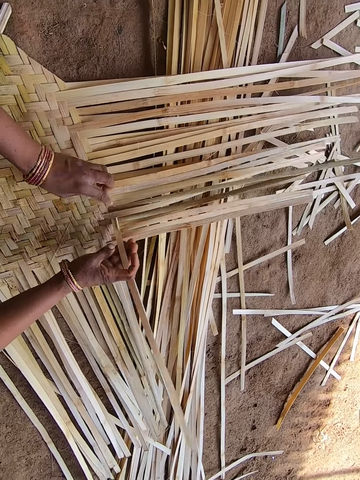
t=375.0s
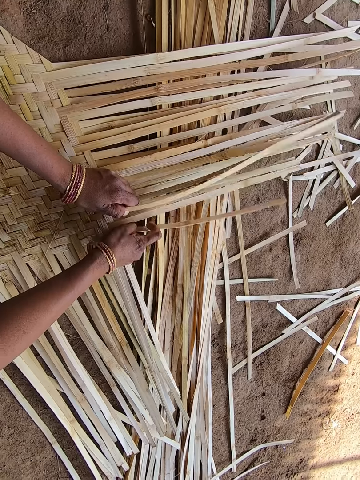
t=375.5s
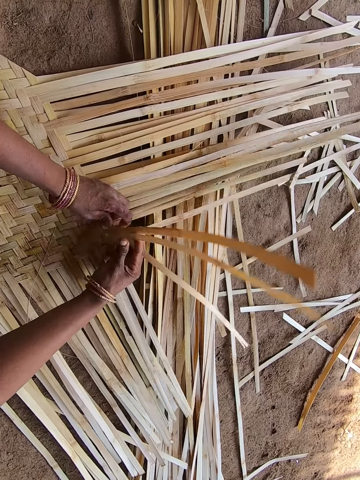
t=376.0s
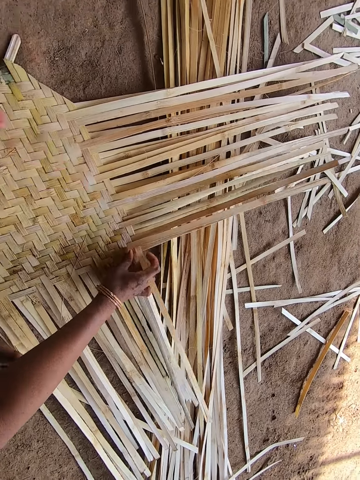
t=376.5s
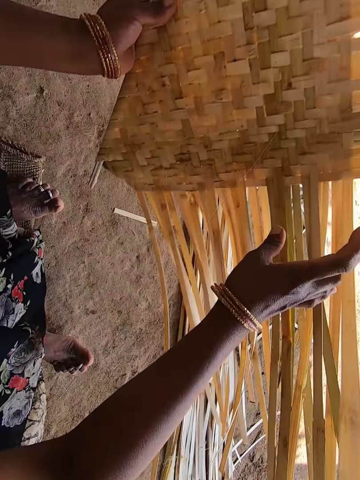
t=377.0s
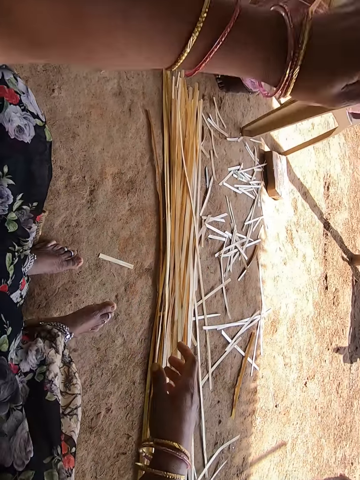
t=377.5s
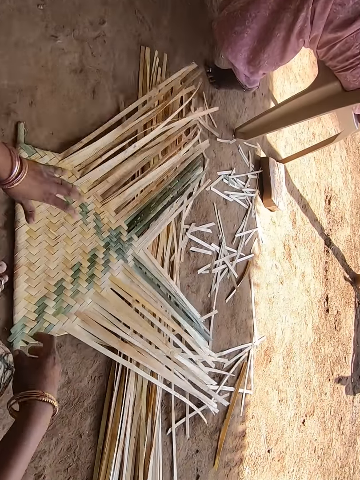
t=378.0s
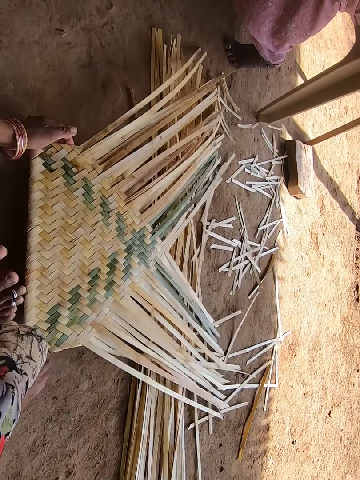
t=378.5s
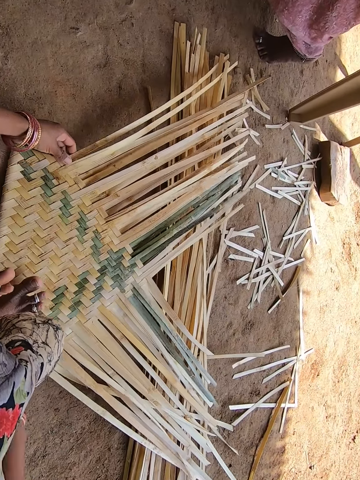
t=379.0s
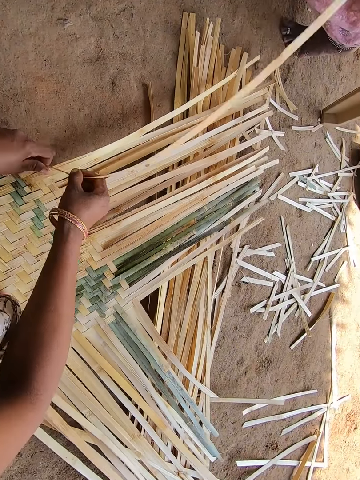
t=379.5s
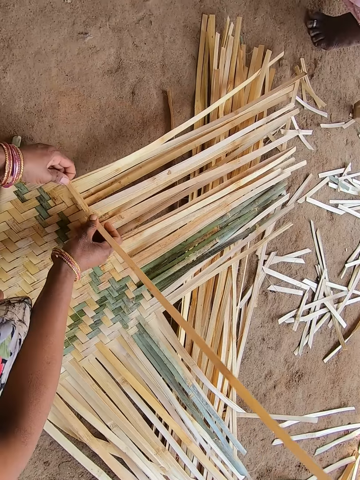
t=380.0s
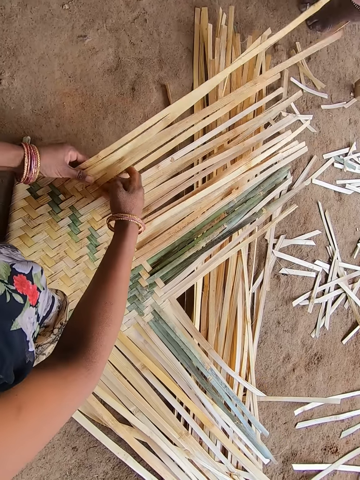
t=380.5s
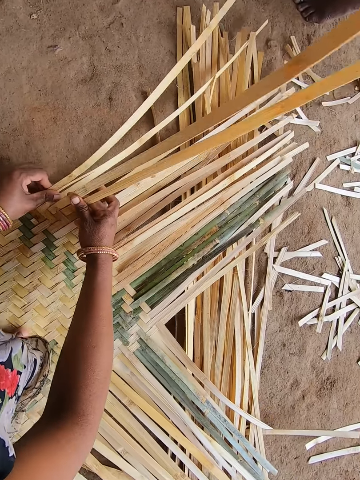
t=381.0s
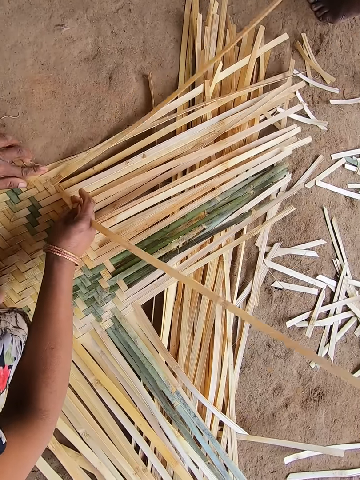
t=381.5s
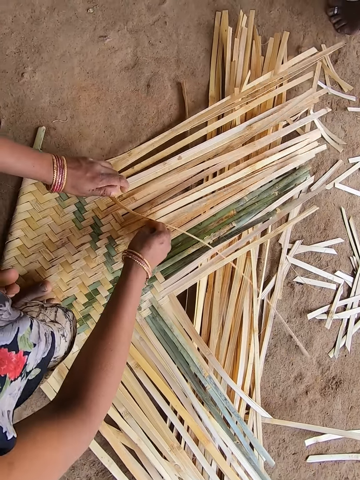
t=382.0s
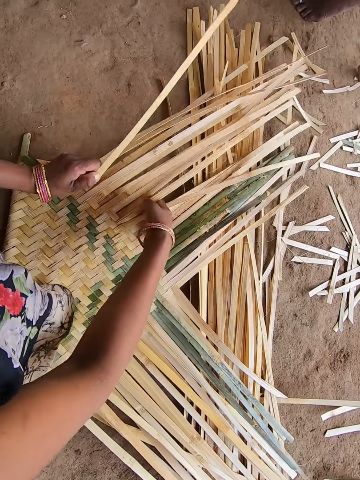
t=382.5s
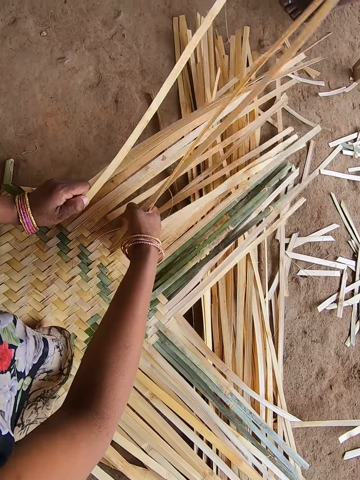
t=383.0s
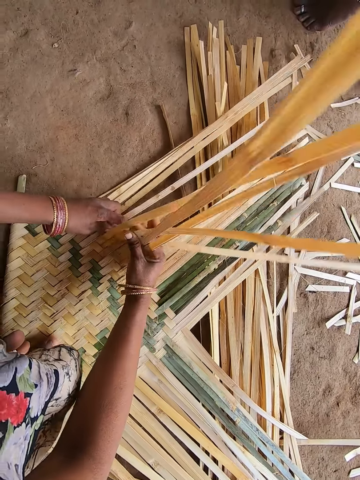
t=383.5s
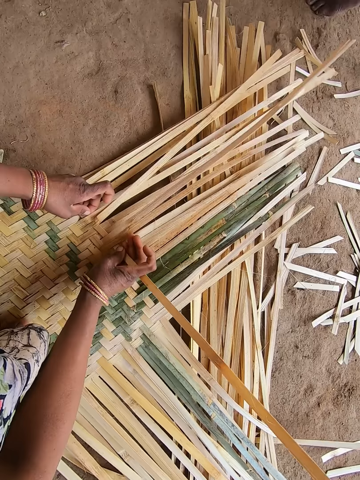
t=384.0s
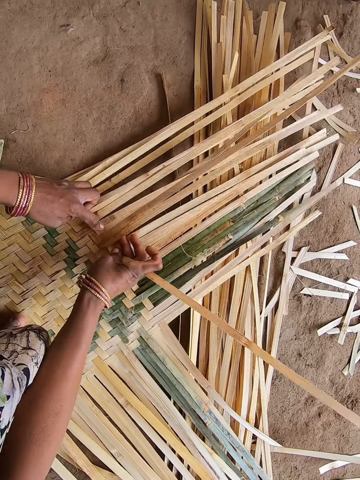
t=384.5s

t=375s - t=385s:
The camera wearer lifts the mat. They turn the weaved bamboo strips. They drop down the mat. They weave the mat.

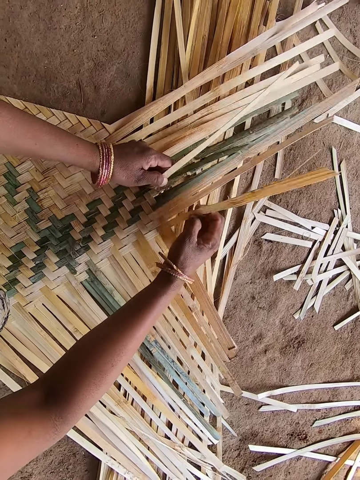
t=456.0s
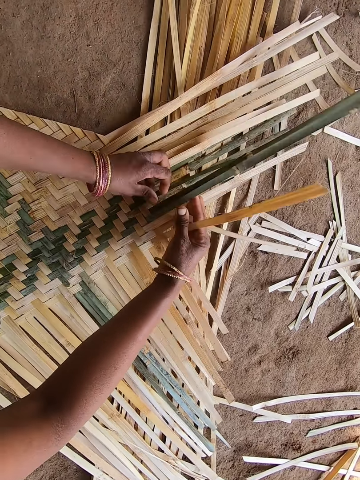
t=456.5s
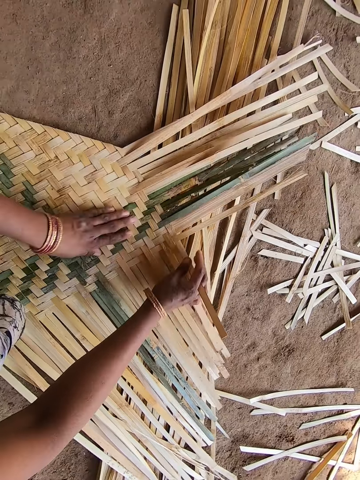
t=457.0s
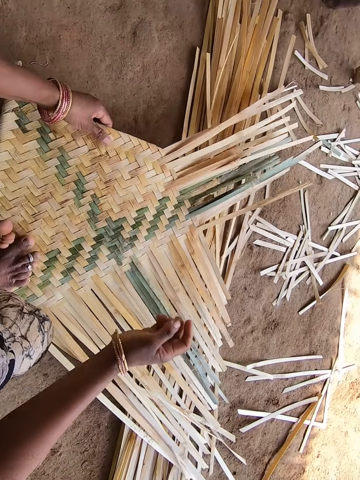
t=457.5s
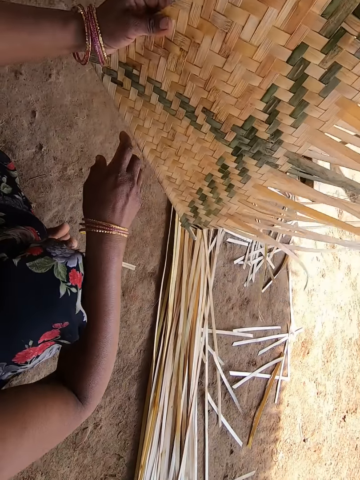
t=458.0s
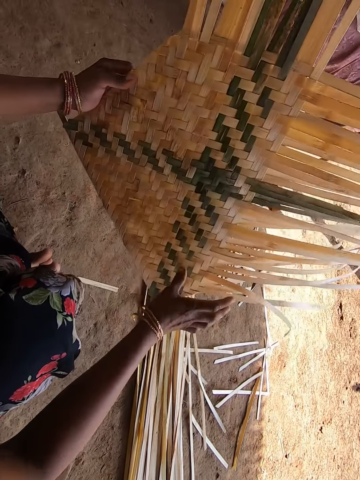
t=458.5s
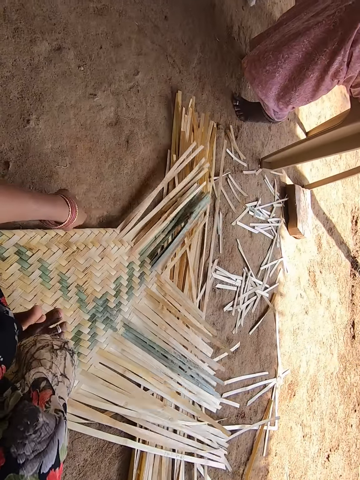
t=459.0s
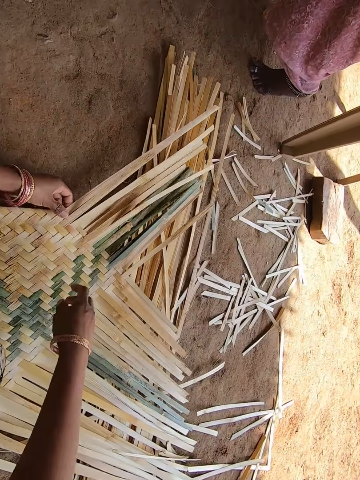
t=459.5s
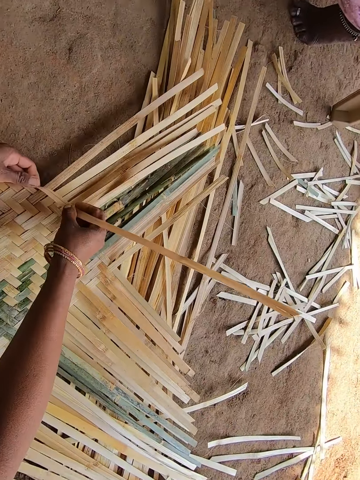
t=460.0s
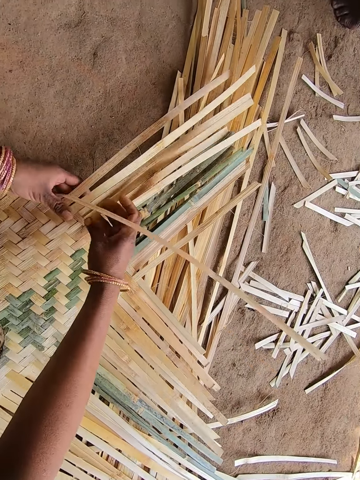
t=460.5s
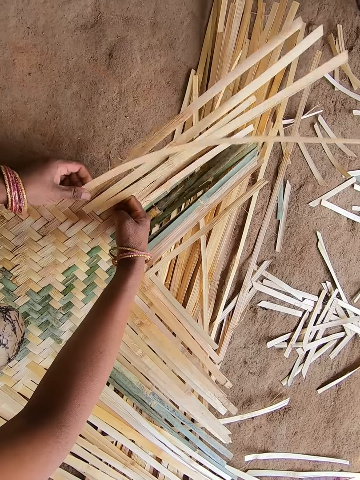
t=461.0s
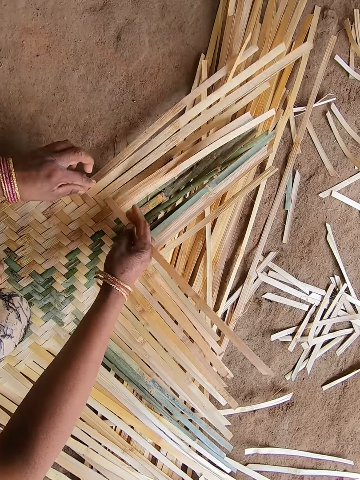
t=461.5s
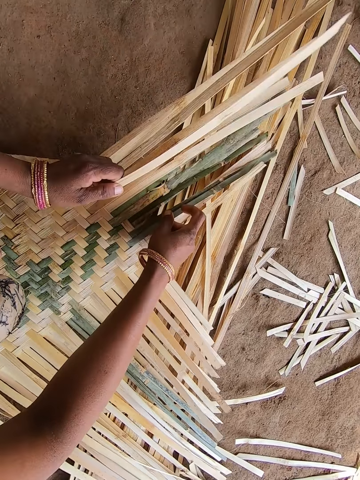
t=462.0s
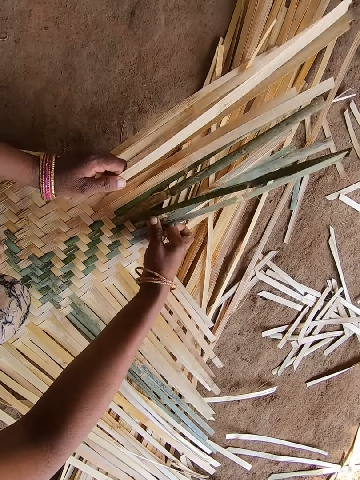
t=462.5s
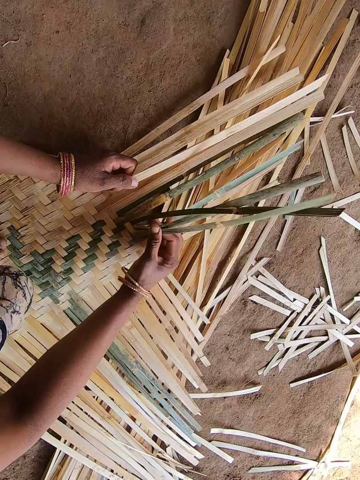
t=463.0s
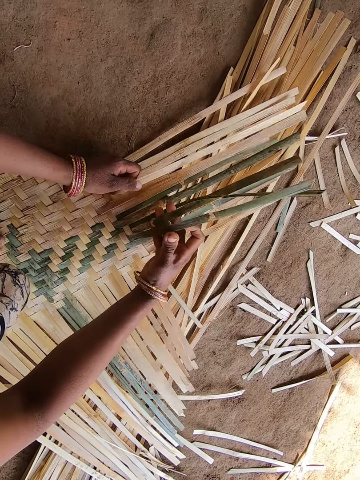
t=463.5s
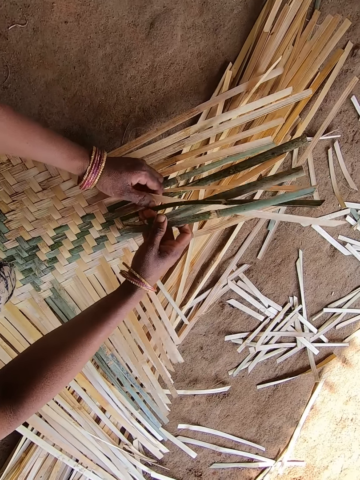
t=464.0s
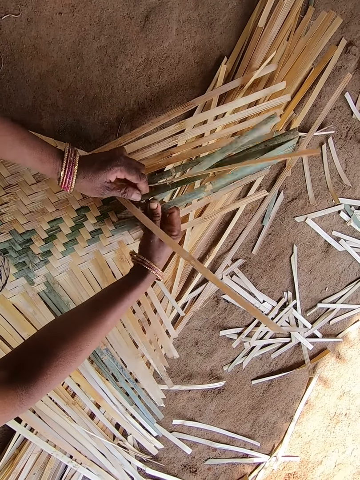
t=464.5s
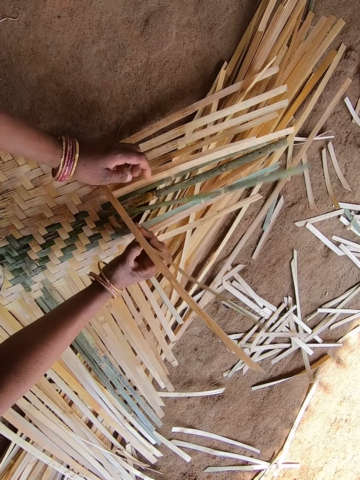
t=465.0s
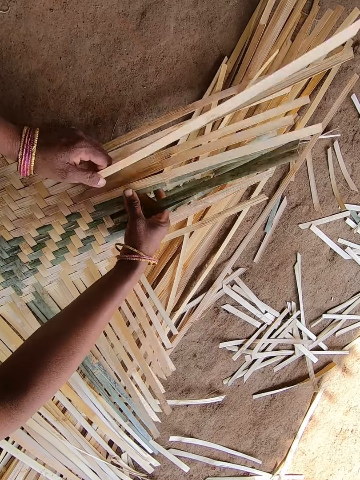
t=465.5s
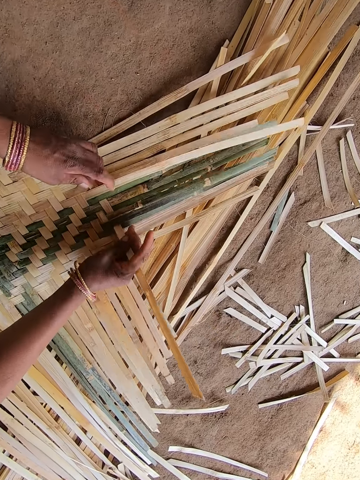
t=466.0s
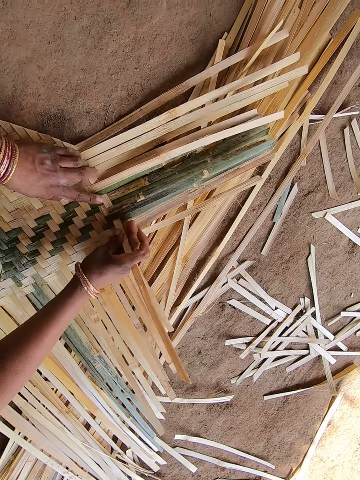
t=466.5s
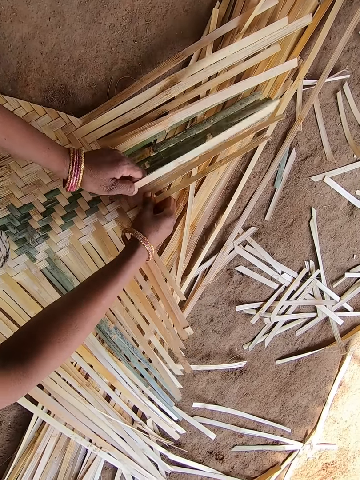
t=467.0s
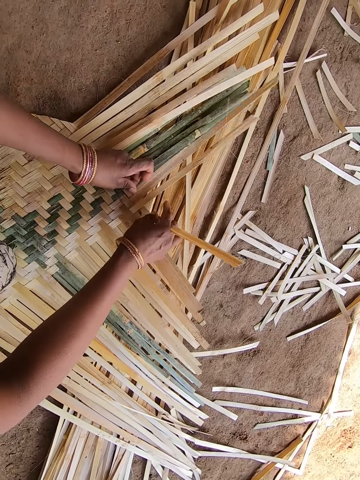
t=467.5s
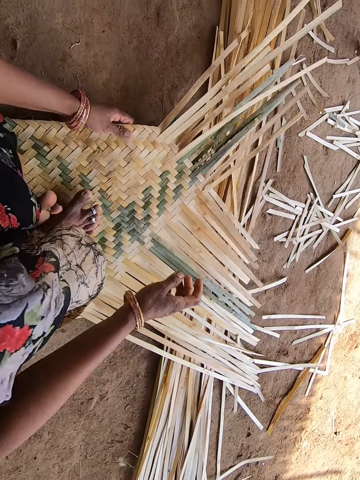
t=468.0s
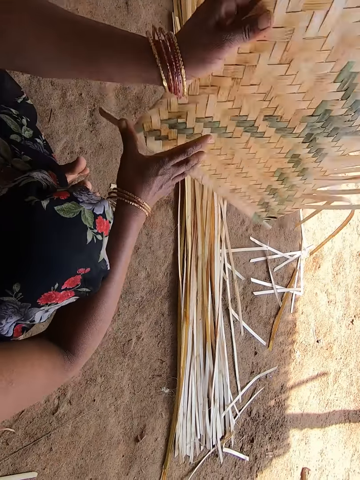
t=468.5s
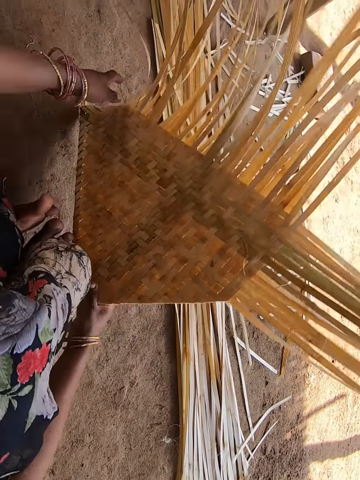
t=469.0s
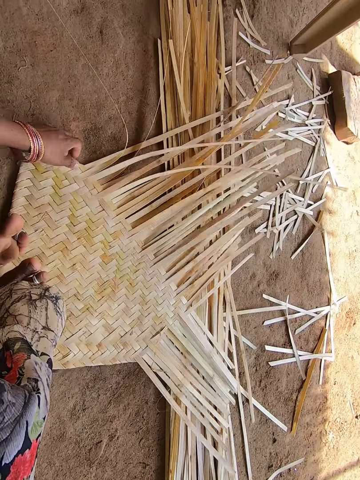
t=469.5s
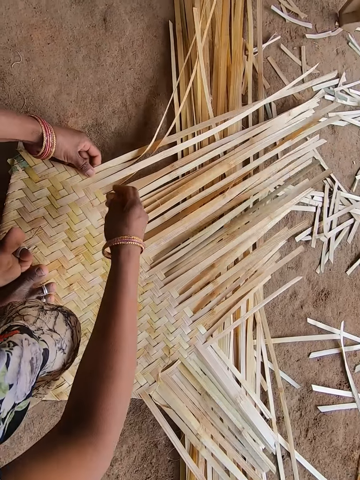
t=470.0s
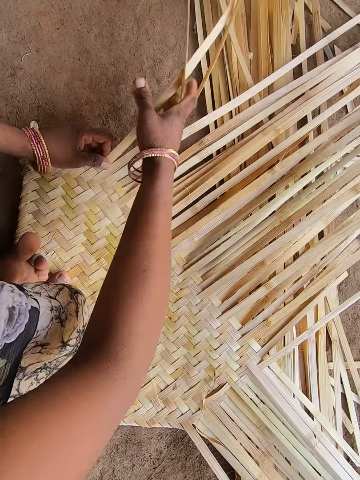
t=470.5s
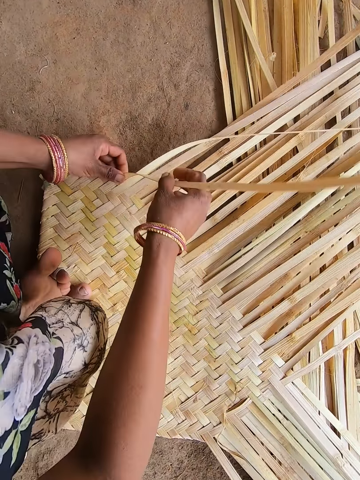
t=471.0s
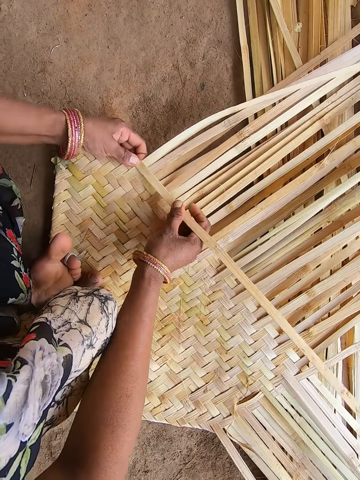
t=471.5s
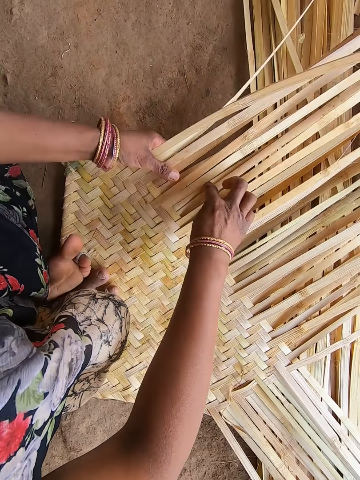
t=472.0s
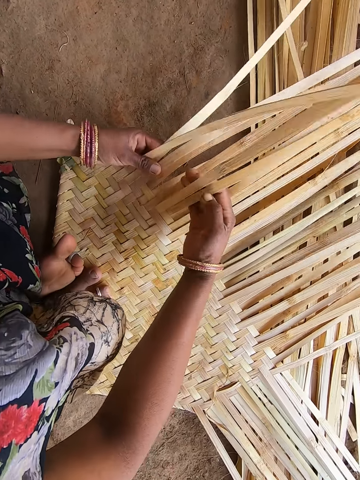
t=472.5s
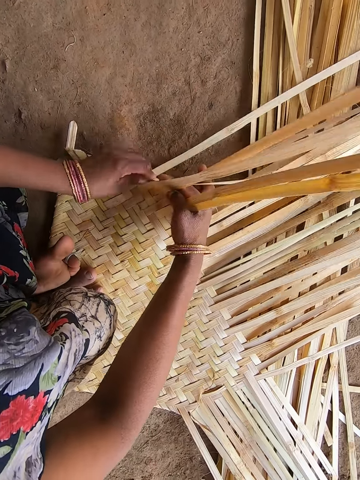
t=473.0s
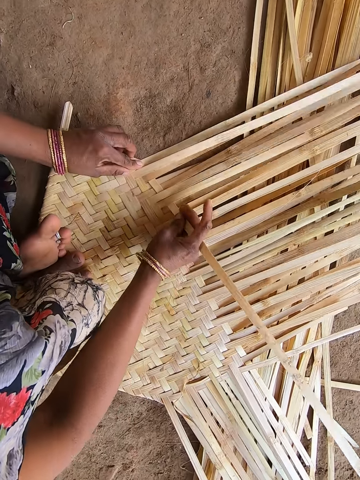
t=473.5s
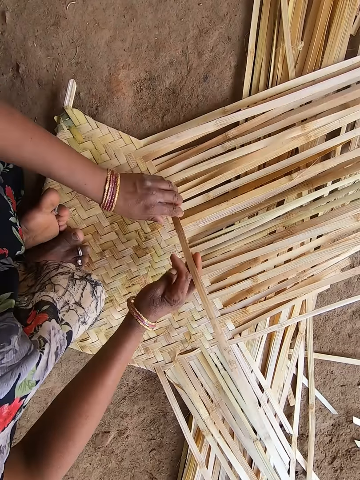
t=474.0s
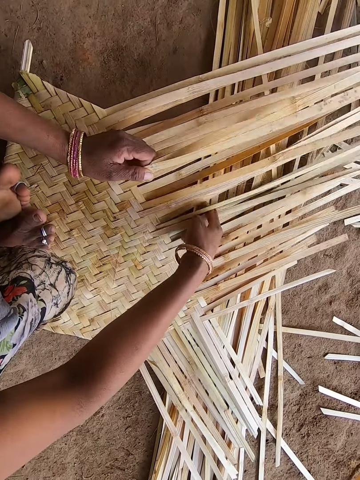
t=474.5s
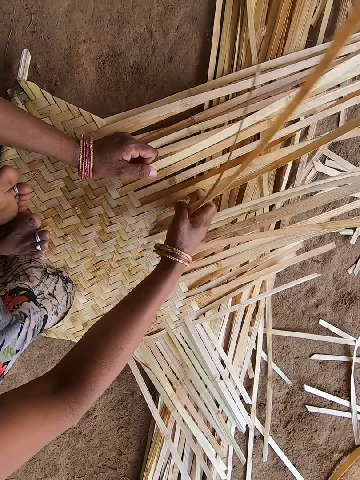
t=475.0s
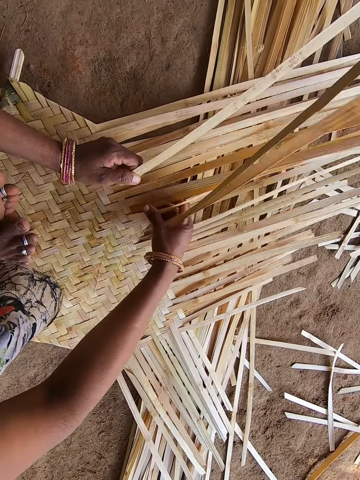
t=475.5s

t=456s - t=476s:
The camera wearer lifts the mat. They turn the weaved bamboo strips. They drop down the mat. They weave the mat. They pick the mat. They turn the weaved bamboo strips. They put down the mat. They weave the mat.
